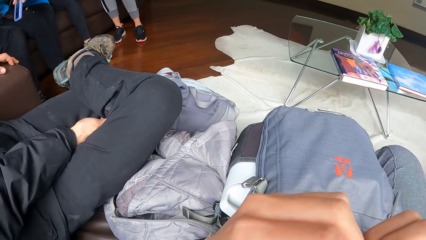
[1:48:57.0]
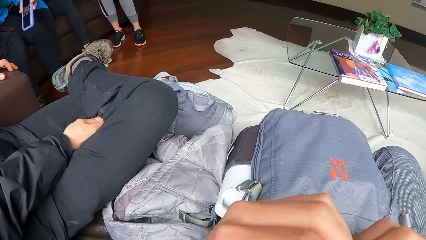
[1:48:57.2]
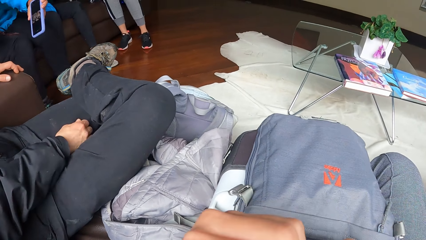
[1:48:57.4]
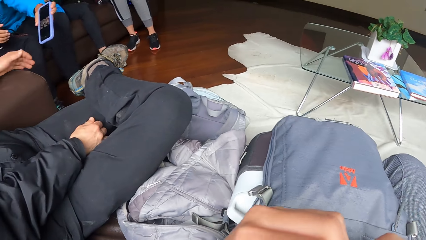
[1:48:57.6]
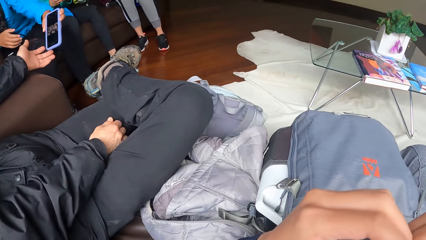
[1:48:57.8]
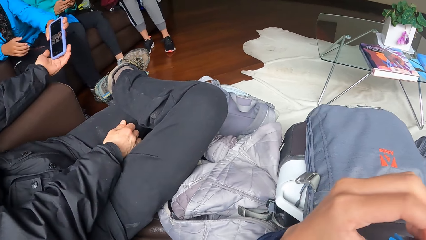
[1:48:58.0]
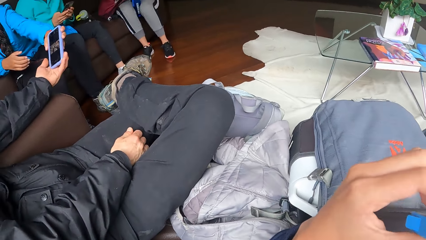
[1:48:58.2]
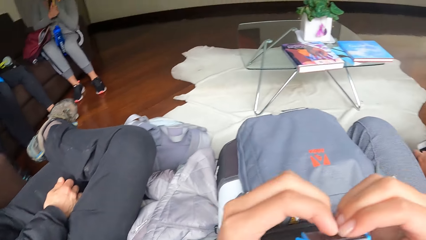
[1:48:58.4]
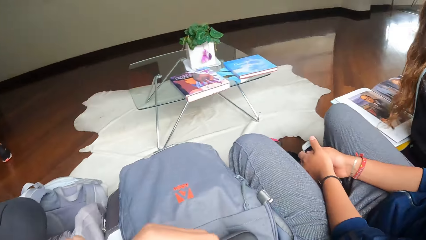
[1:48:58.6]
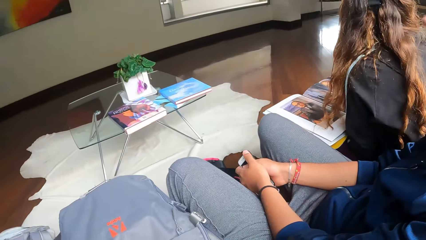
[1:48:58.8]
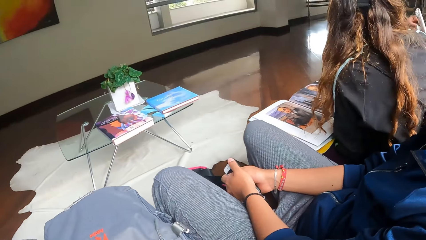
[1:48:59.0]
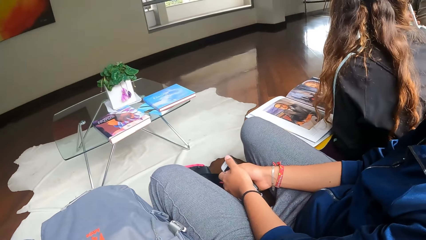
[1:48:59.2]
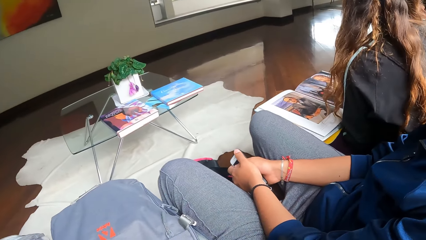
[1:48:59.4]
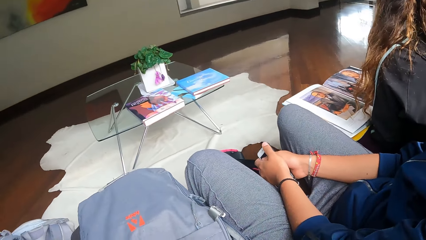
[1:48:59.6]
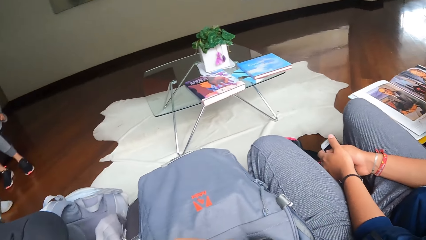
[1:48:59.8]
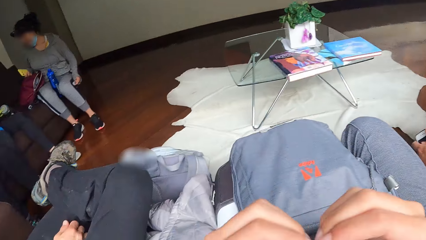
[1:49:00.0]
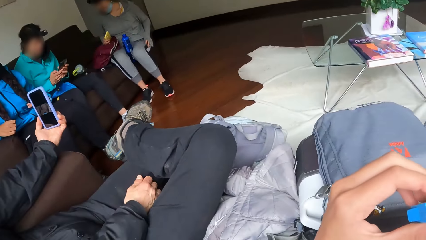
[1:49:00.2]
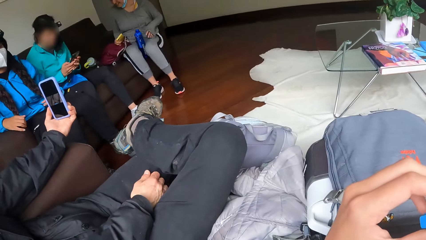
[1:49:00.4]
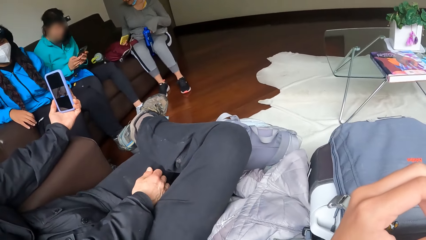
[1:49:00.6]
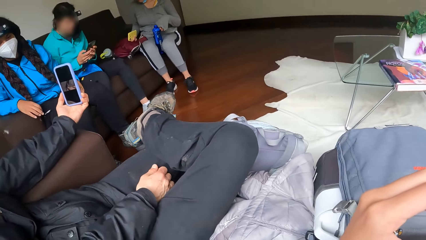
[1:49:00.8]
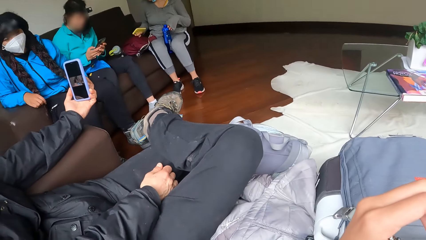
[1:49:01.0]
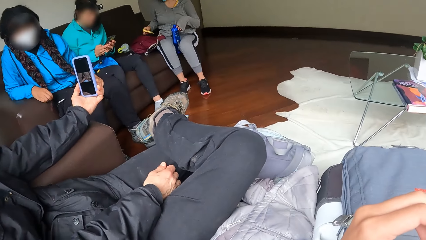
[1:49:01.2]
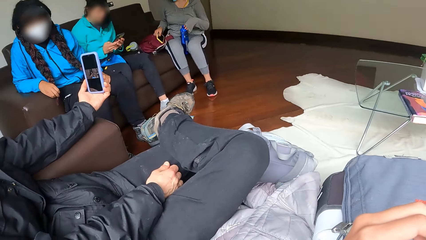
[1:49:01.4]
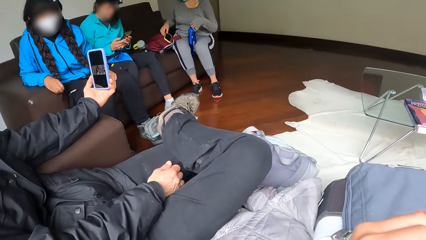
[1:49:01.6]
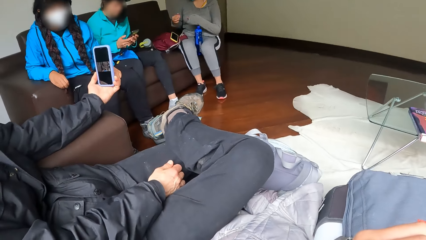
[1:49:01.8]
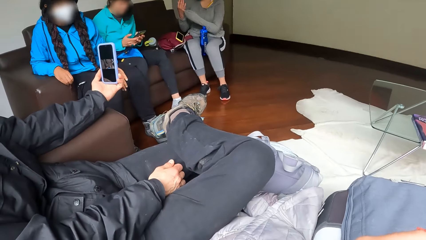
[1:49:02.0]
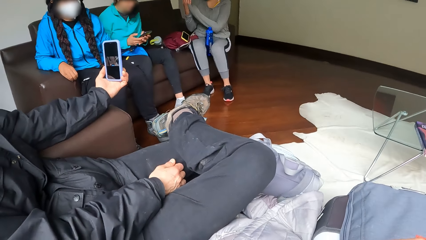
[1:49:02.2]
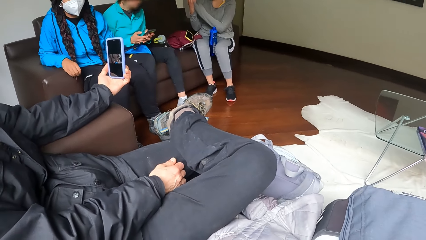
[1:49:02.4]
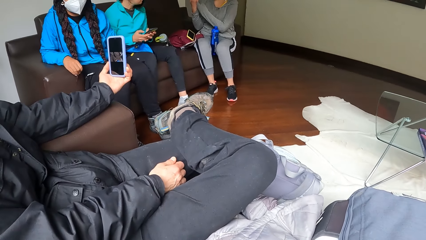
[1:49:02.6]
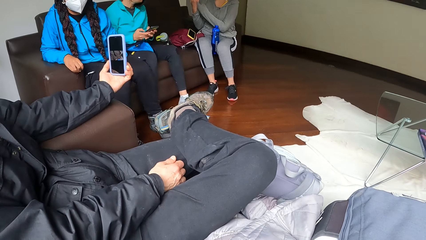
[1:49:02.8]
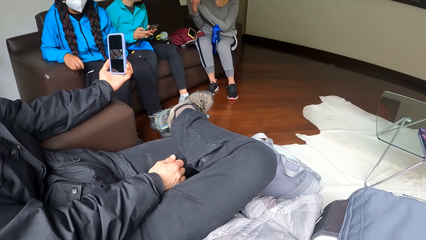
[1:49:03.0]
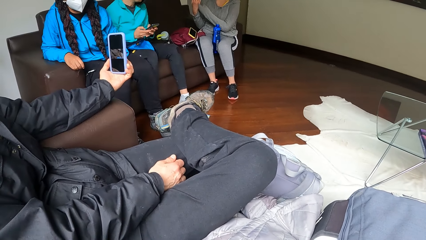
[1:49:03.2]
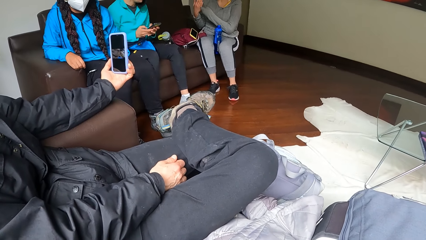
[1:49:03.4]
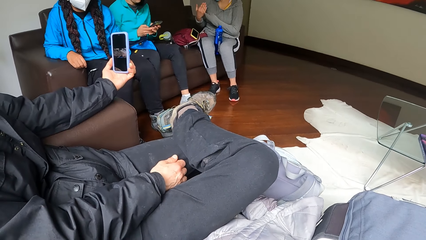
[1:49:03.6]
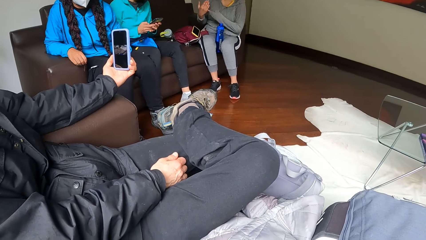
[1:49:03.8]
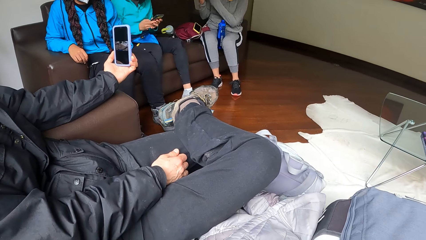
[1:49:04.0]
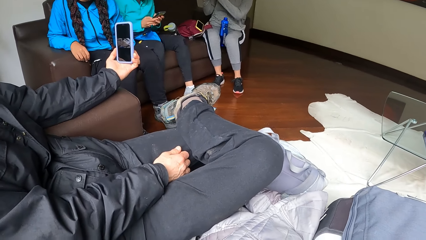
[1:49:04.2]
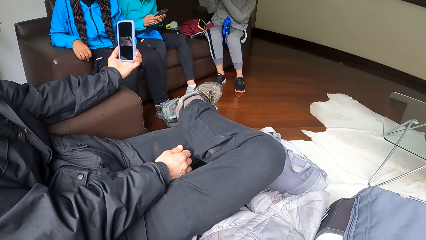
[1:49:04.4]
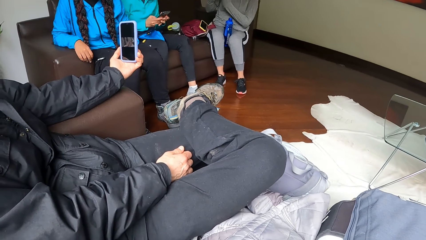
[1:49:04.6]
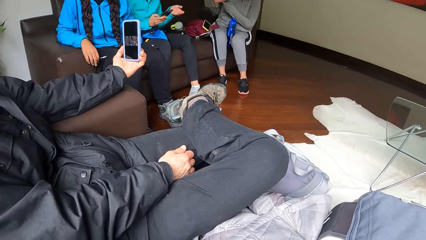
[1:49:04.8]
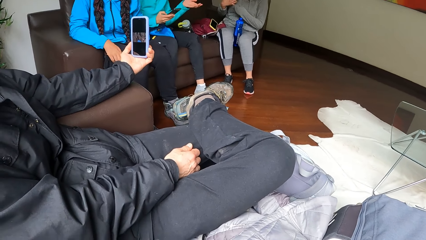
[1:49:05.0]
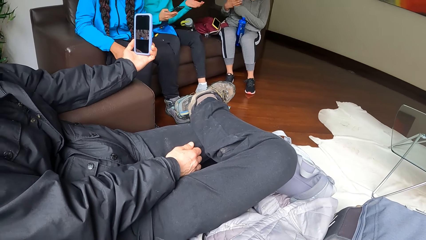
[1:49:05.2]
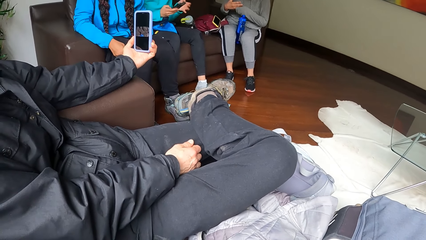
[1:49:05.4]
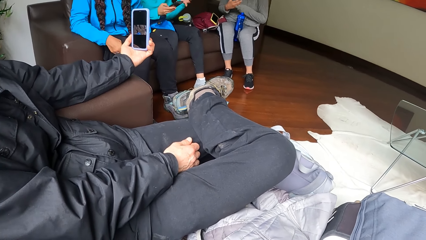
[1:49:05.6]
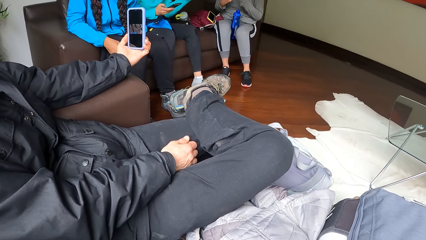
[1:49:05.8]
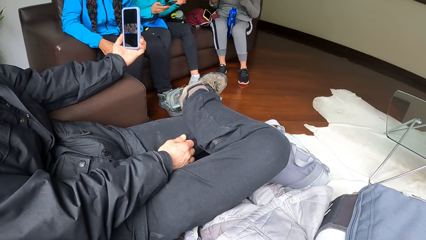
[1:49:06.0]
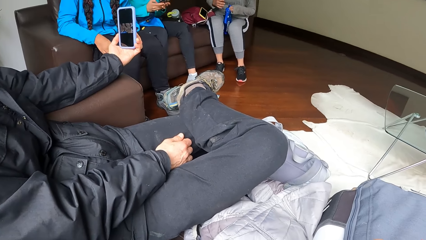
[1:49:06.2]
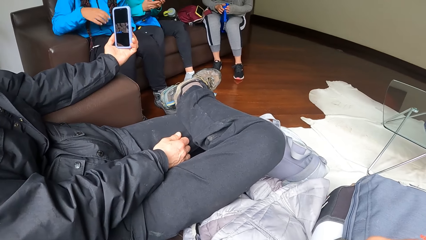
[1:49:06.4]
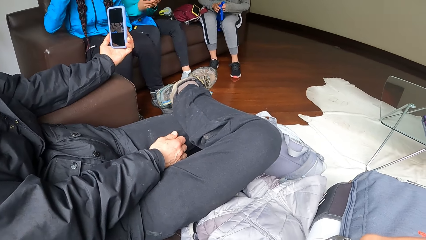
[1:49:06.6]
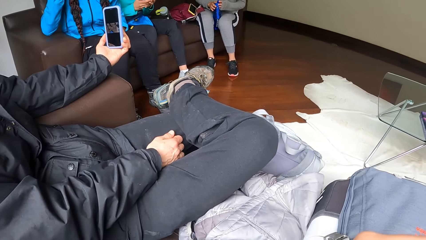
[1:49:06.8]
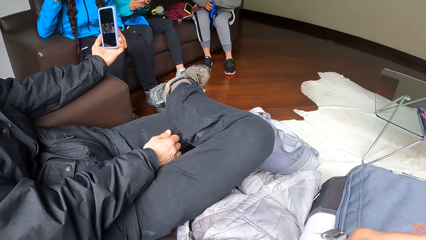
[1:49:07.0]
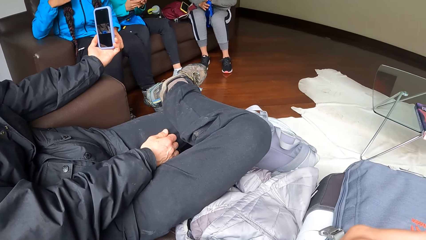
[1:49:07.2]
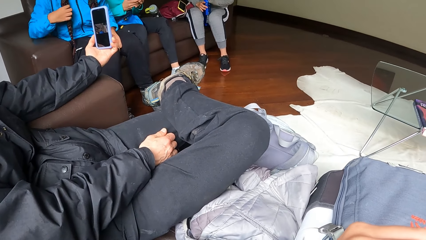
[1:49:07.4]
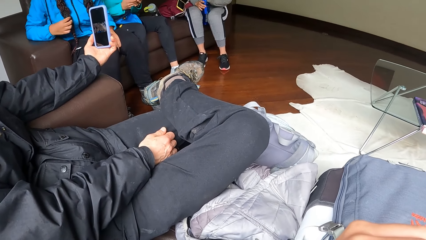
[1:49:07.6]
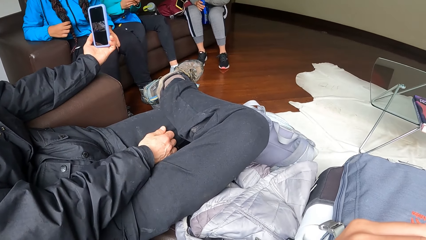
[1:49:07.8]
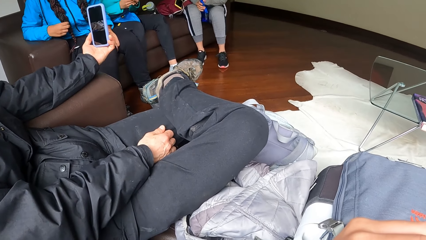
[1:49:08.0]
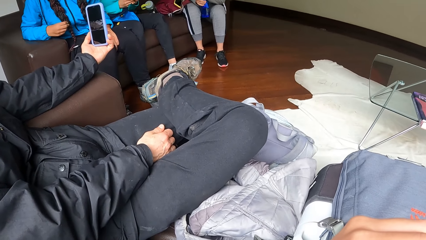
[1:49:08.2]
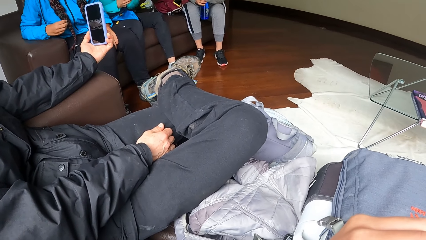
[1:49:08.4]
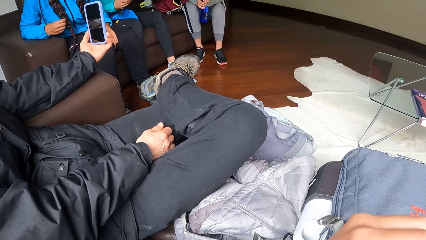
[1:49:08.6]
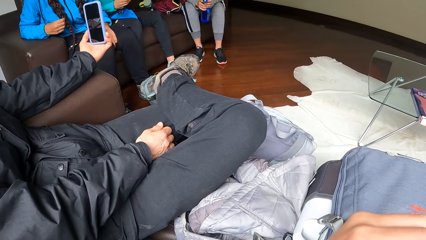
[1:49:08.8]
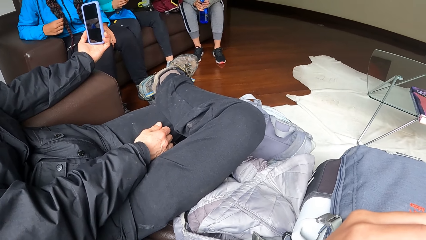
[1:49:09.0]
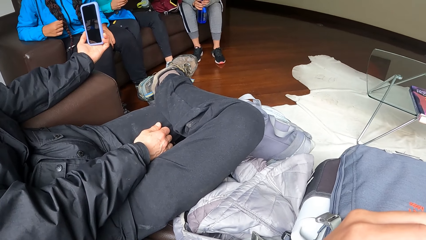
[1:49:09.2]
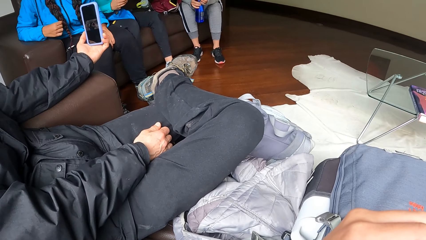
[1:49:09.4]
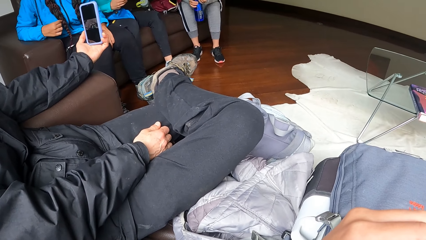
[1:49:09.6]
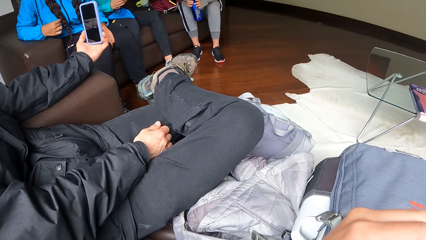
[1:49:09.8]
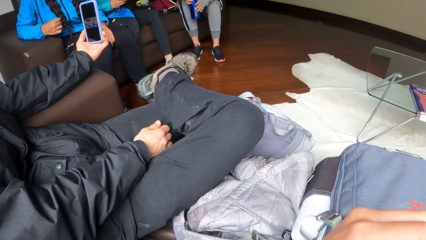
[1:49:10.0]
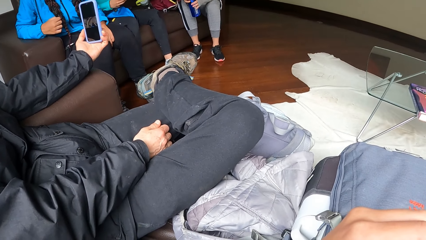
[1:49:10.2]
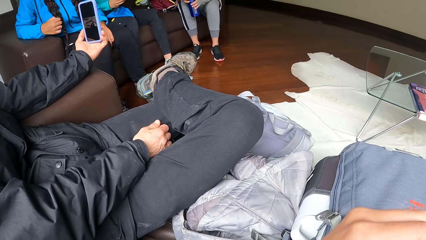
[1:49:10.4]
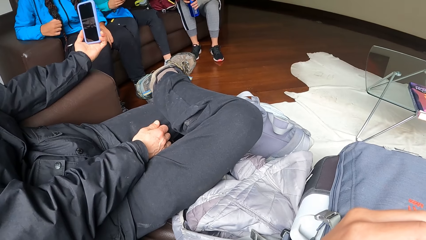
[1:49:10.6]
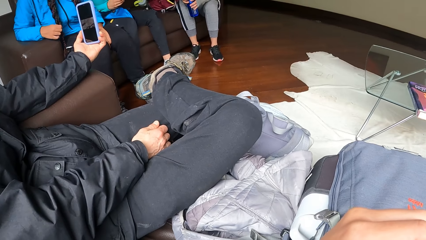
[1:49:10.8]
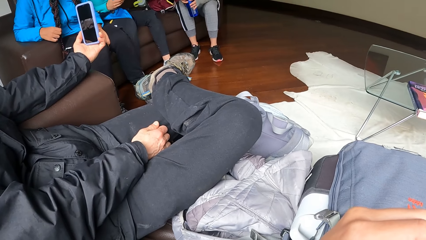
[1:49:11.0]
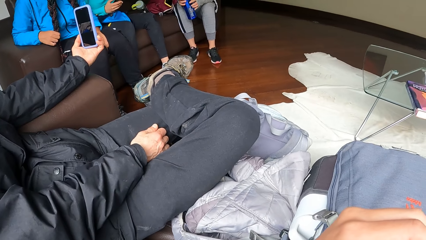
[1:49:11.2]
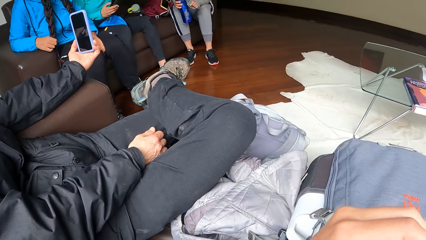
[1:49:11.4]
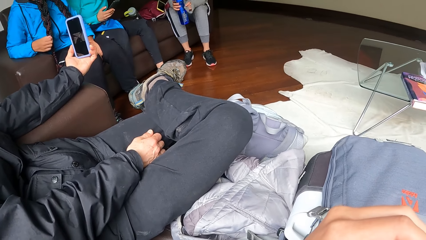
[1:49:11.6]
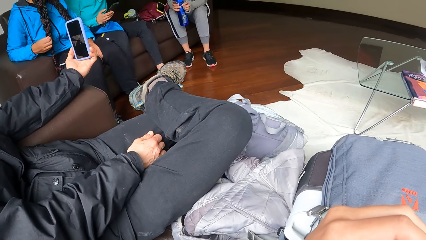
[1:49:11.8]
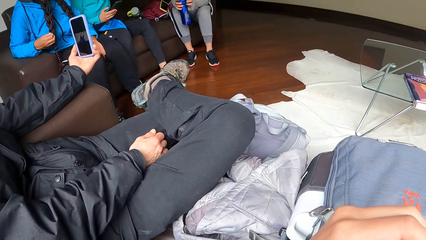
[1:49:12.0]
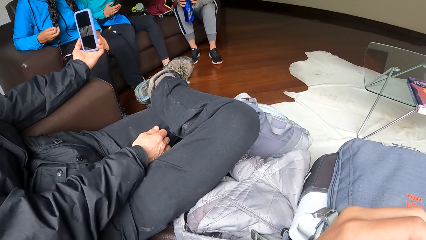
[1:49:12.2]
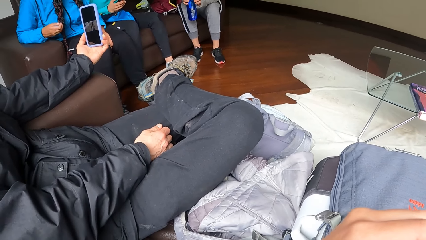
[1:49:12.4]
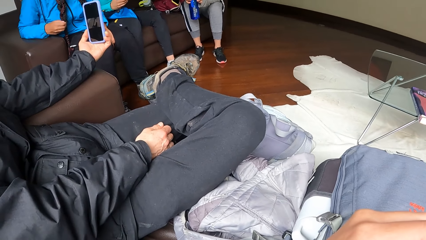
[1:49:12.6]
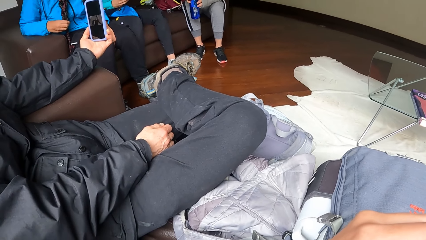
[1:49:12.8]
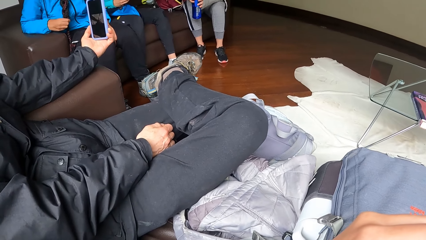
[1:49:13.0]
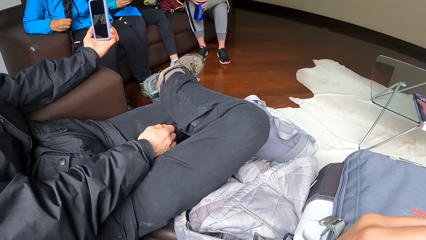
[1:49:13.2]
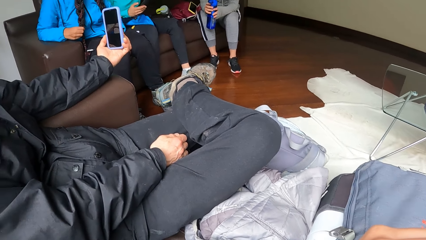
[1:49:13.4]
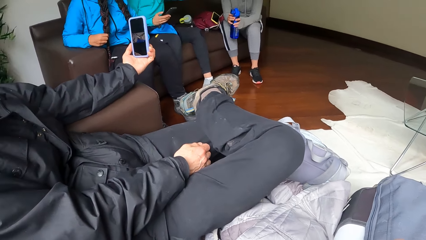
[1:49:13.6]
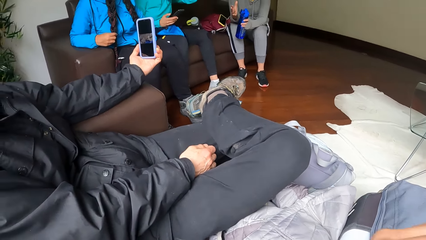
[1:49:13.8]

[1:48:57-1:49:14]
The woman passes the phone to the man with her left hand. The man watches the video on the phone. Another woman places a phone on a chair with her right hand.
